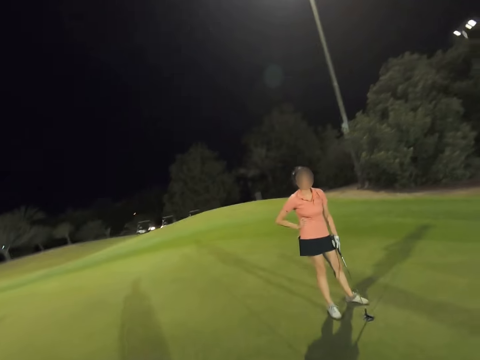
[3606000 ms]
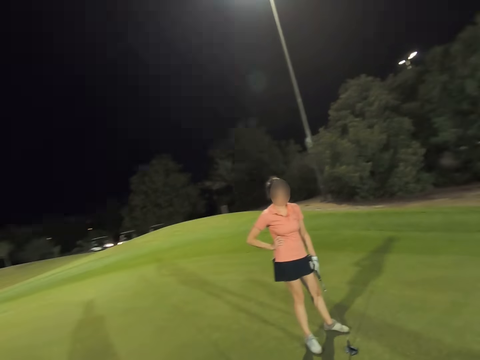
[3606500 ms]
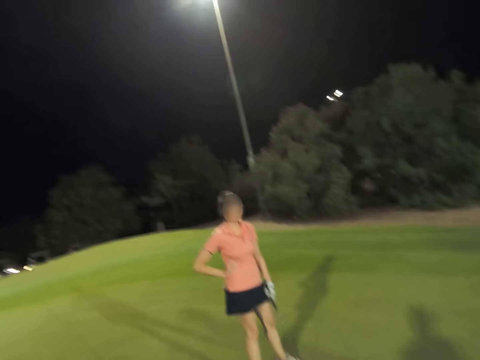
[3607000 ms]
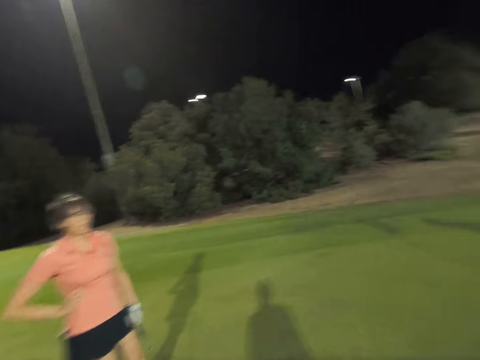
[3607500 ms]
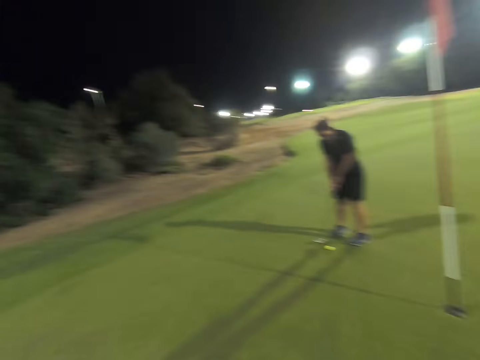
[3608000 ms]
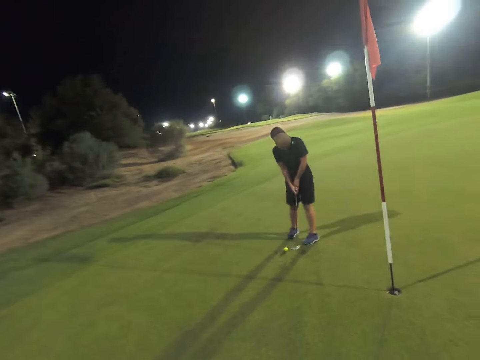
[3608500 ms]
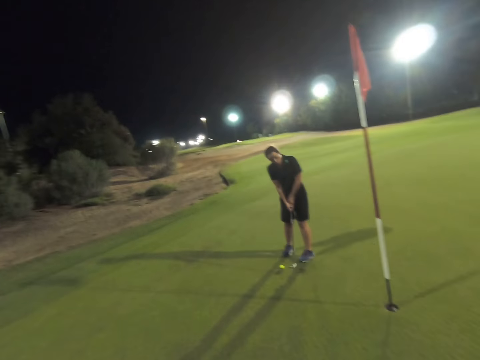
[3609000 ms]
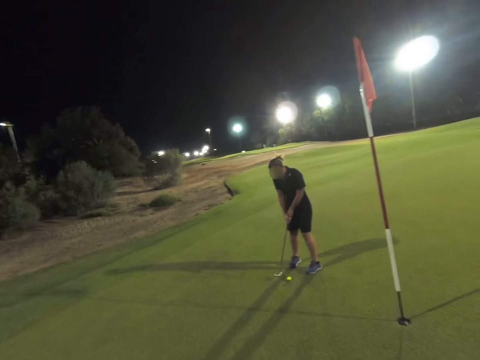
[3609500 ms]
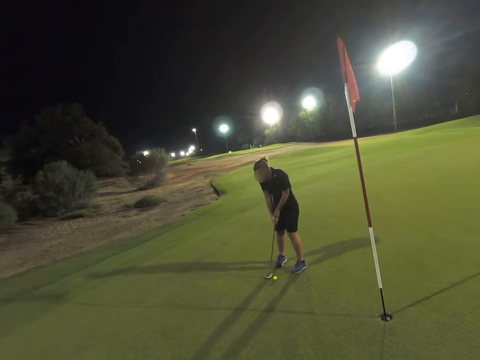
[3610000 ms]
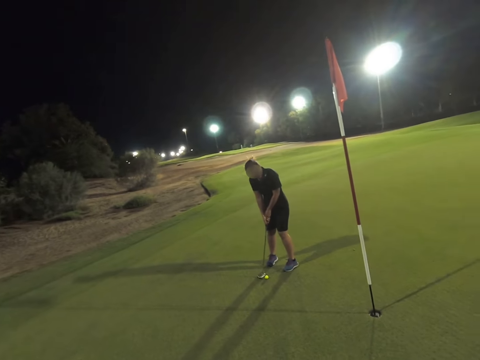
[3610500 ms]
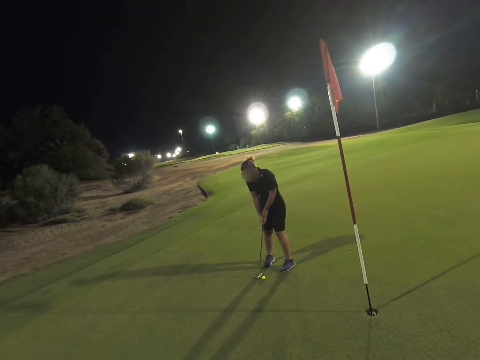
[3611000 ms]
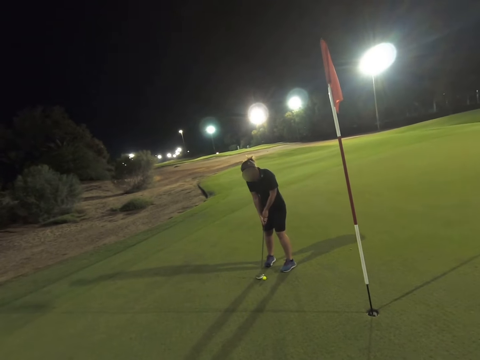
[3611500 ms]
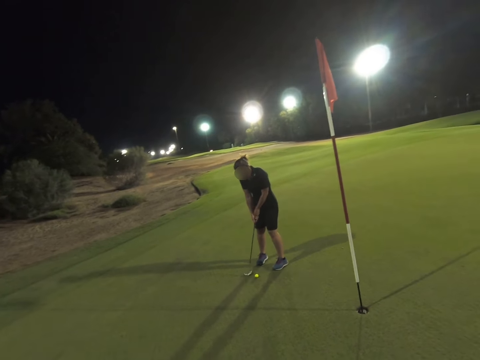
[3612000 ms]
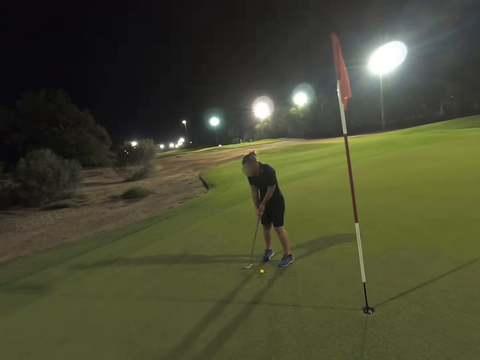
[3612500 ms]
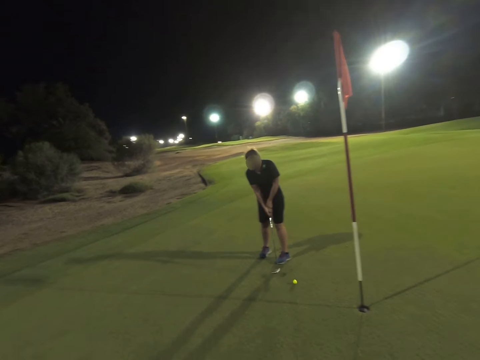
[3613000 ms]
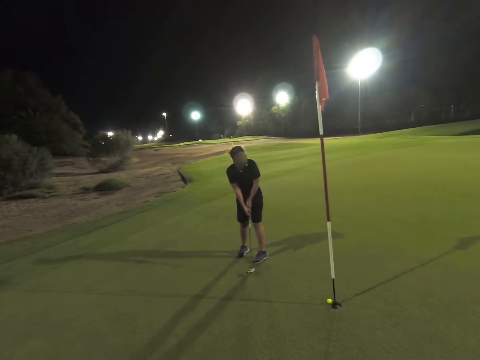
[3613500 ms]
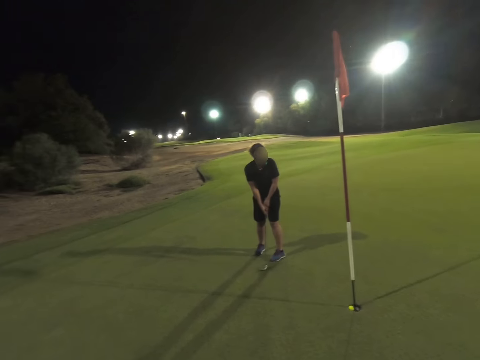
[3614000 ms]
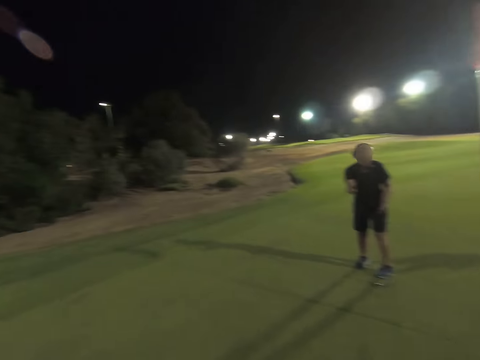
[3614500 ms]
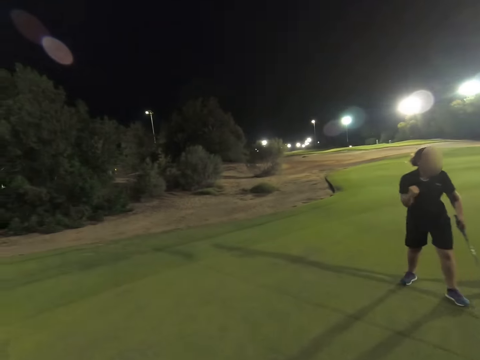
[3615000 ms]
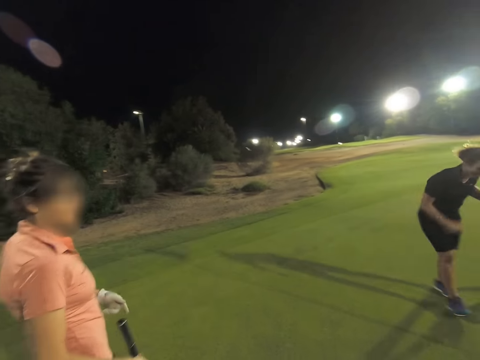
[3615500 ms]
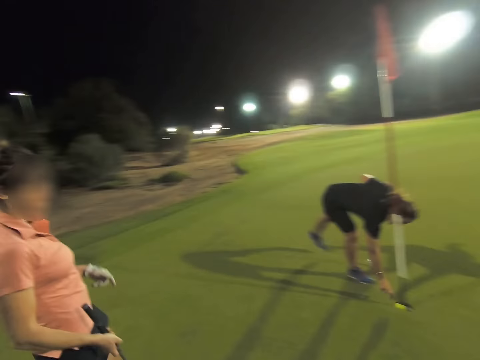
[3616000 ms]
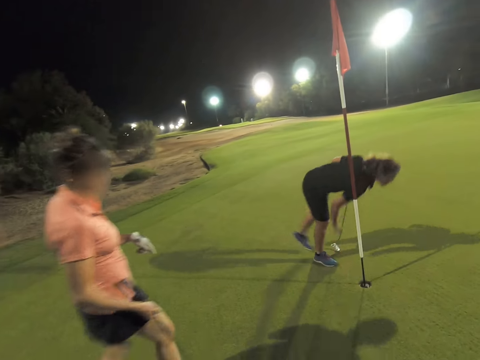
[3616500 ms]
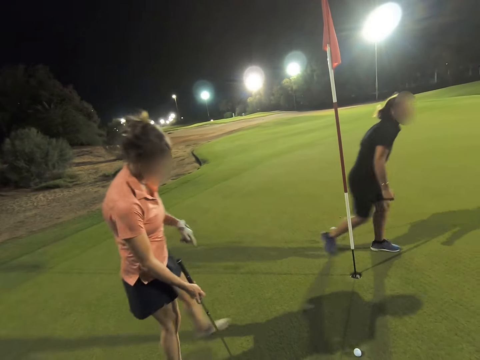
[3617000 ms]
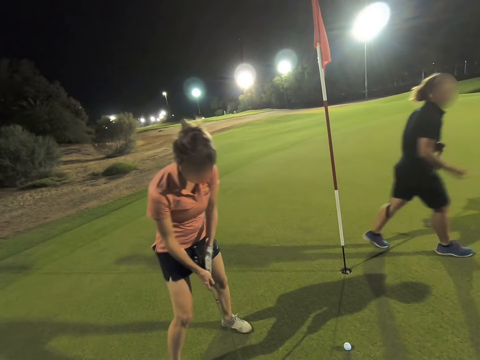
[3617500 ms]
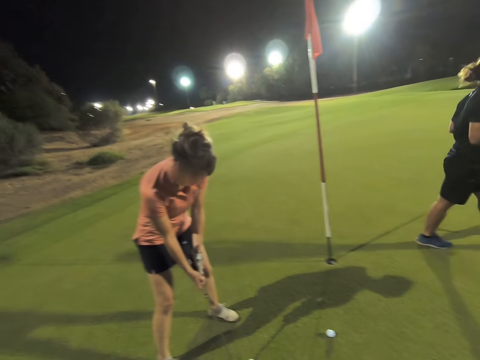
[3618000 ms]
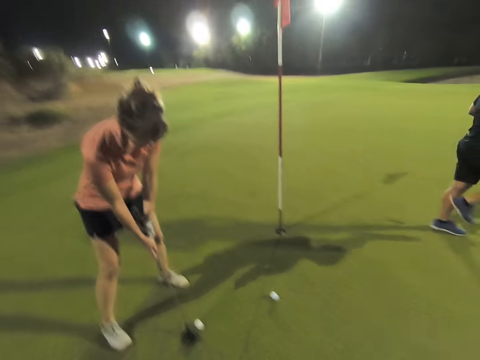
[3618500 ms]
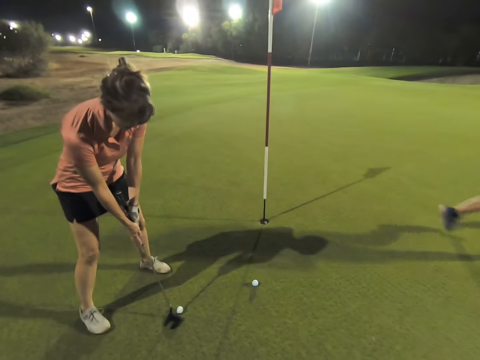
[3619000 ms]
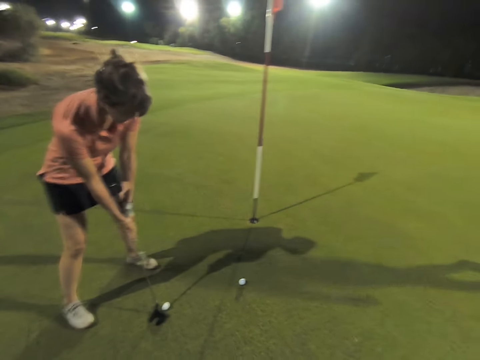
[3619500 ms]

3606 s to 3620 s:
A woman hits the golf towards the golf hole. The woman throws the ball using a hockey stick. The camera wearer picks the golf in the golf hole.

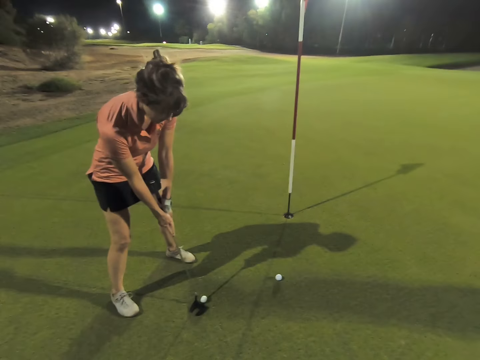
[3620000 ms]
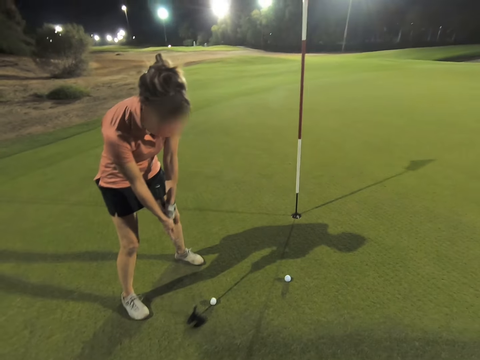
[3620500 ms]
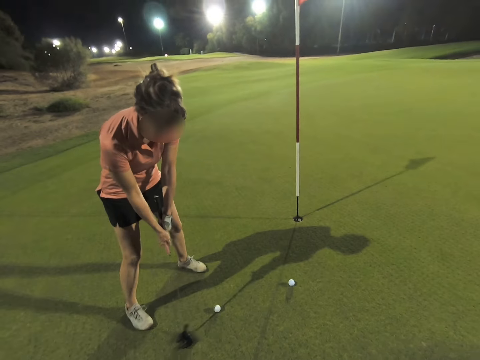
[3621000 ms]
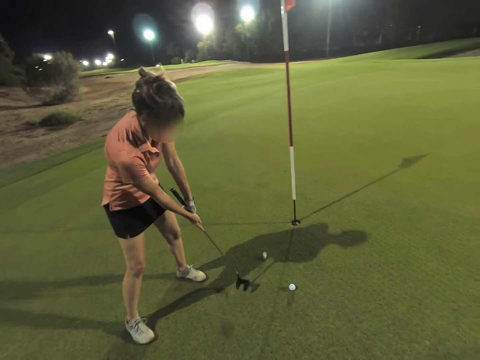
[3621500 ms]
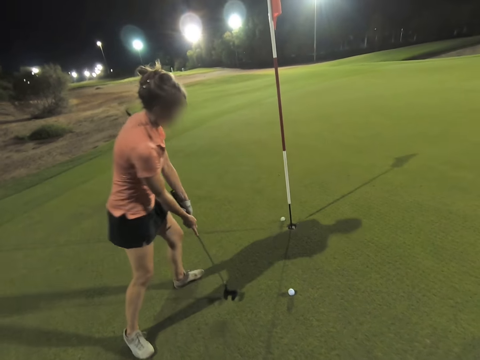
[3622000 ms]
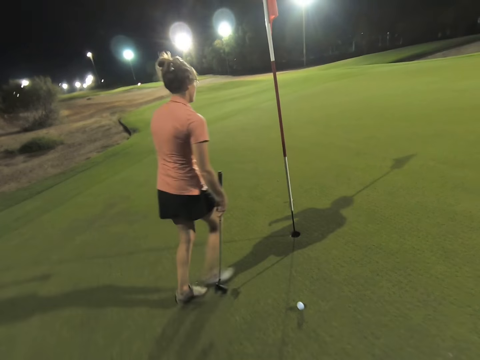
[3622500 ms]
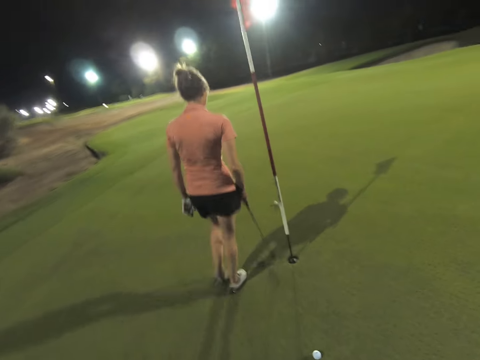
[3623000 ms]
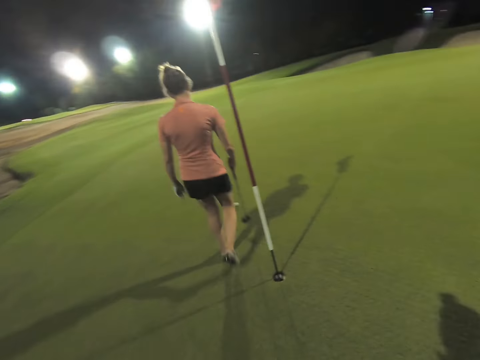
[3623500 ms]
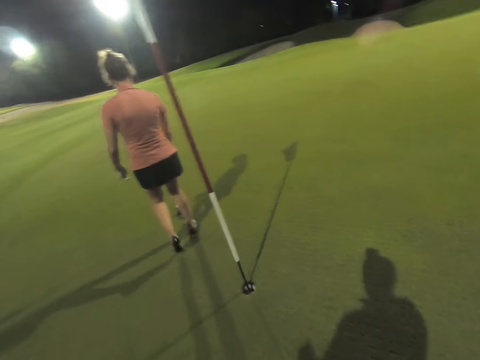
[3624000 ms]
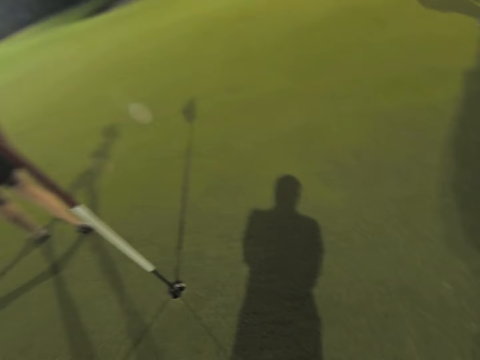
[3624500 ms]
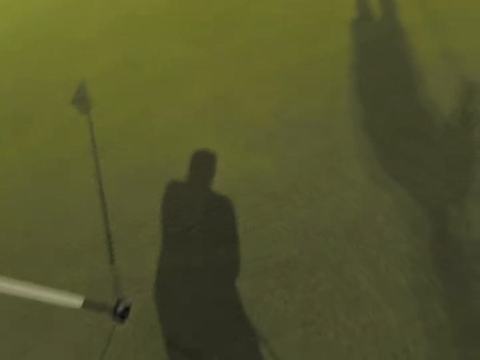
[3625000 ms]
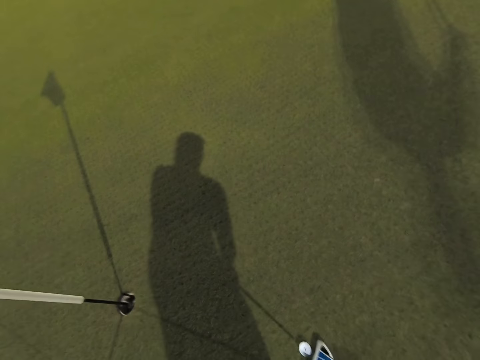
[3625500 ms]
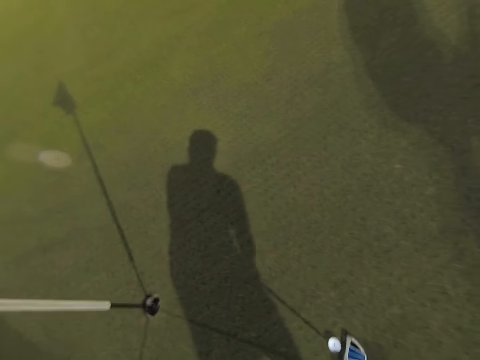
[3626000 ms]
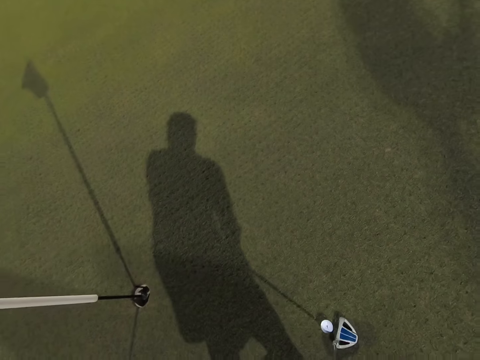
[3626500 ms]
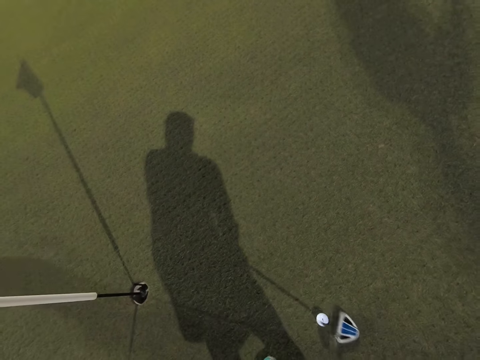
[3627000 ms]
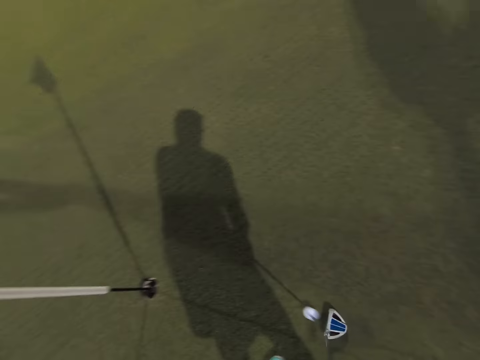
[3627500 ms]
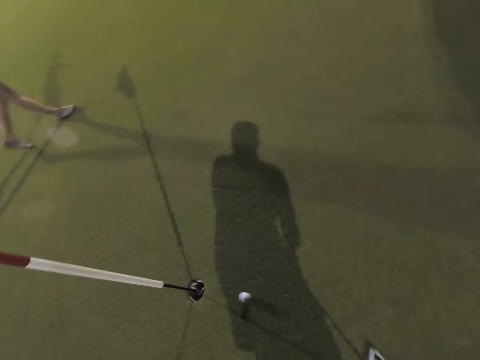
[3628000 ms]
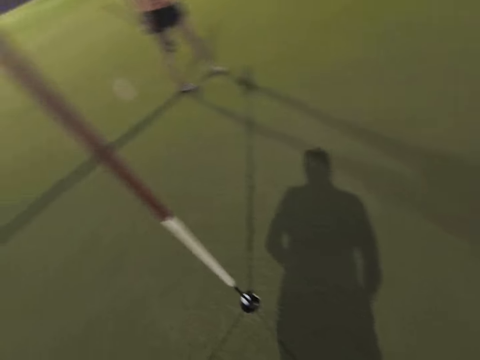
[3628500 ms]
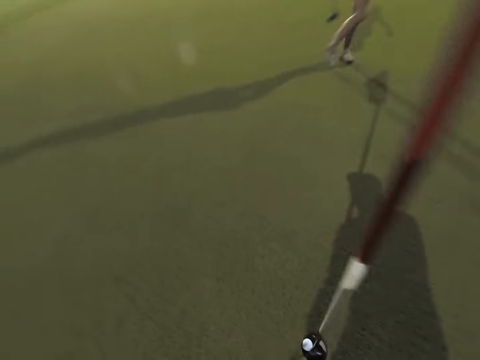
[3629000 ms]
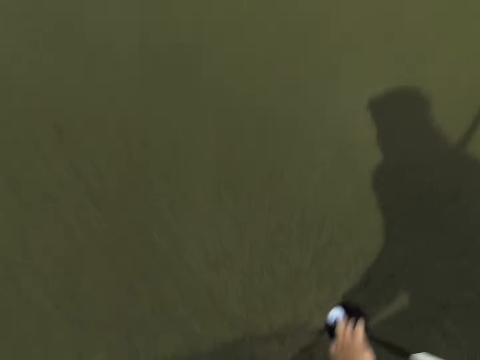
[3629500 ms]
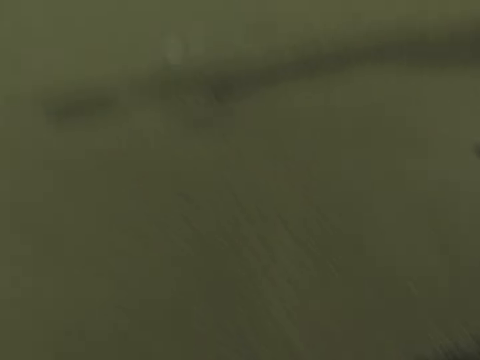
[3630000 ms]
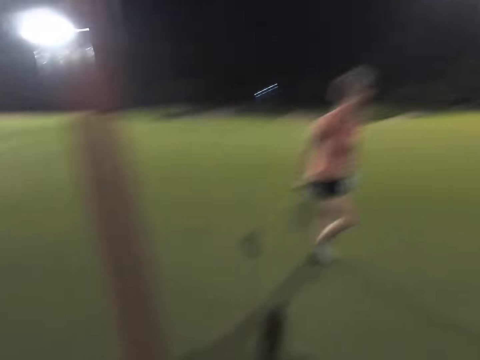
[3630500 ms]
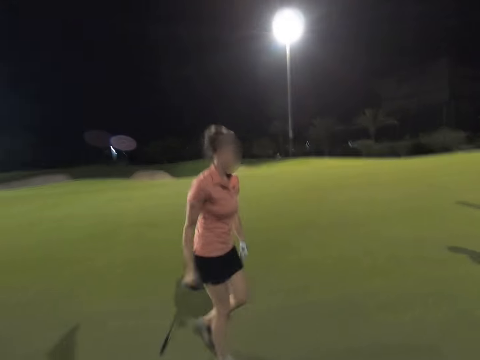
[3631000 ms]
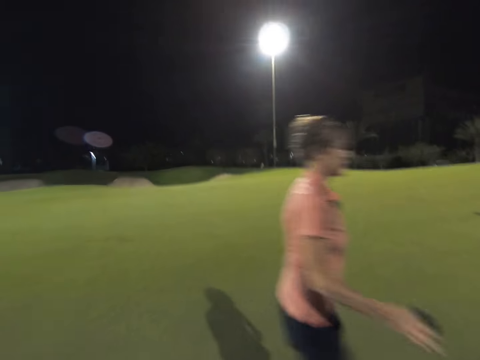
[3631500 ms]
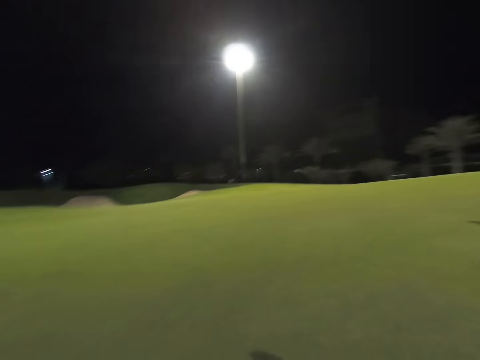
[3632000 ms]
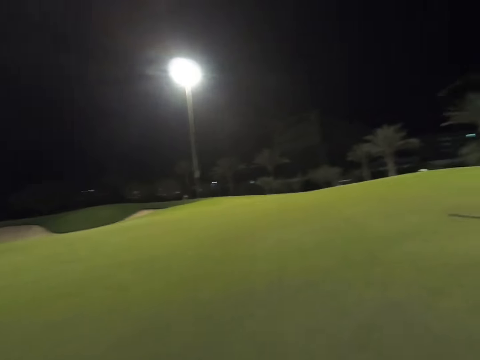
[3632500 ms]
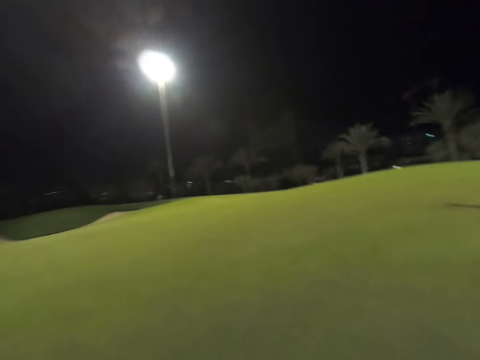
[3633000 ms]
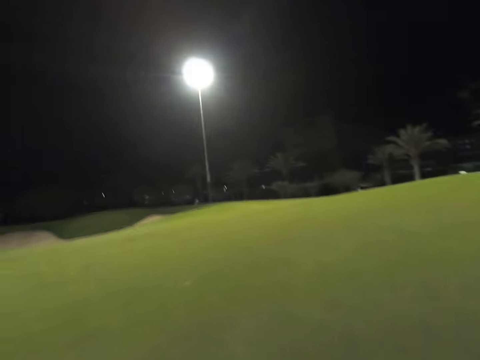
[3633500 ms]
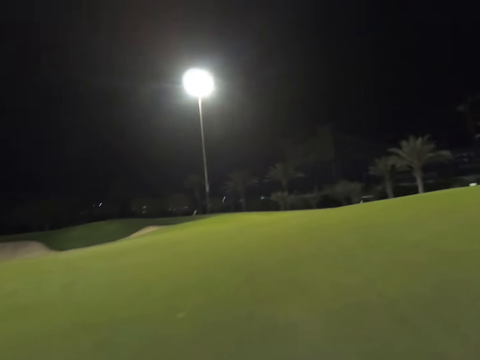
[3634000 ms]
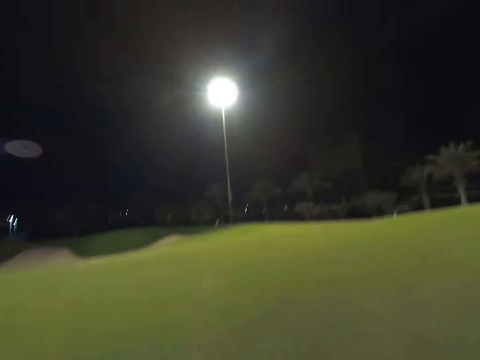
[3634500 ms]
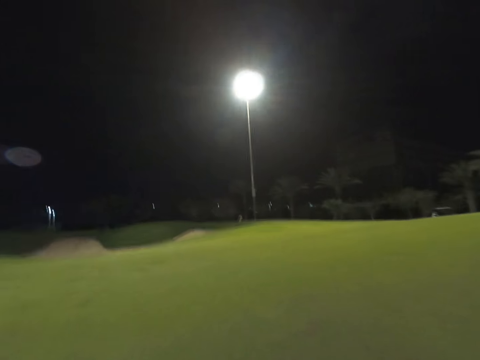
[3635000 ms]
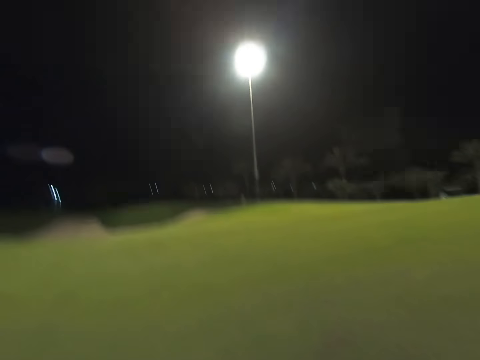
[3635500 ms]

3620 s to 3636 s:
A woman hits the golf towards the golf hole. The woman throws the ball using a hockey stick. The camera wearer hits the golf towards the golf hole. They throw the ball using the hockey stick. They pick the golf in the golf hole. They walk across the golf course.
